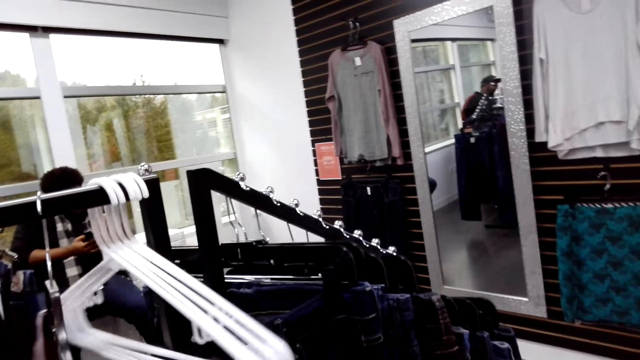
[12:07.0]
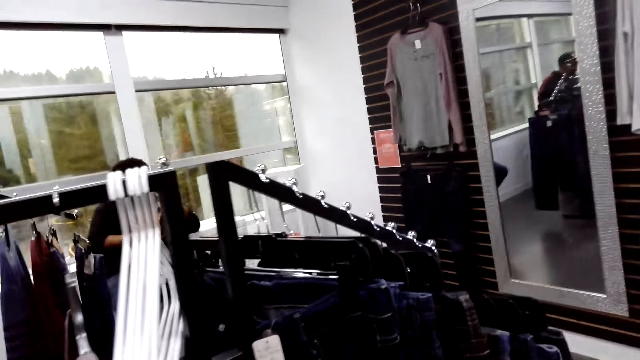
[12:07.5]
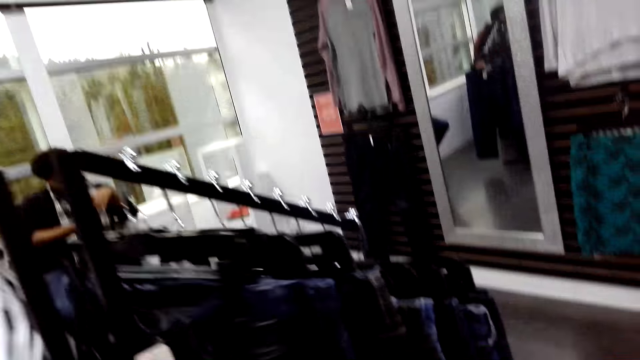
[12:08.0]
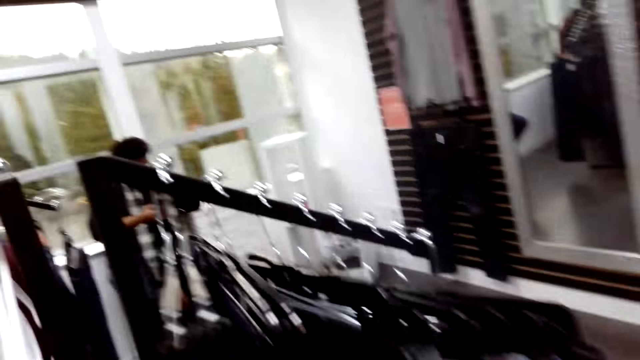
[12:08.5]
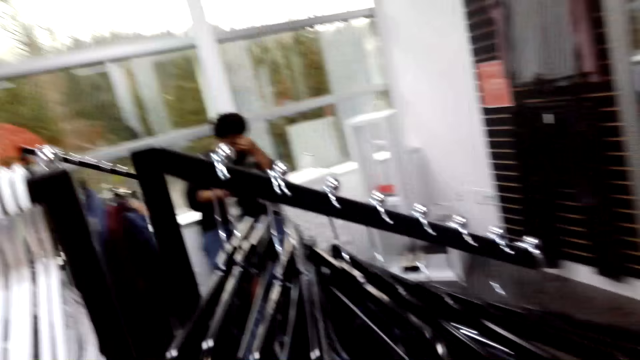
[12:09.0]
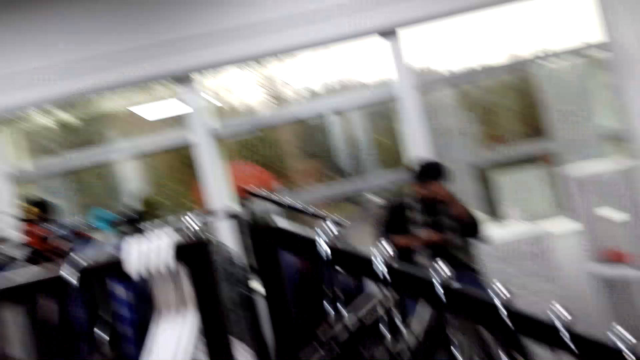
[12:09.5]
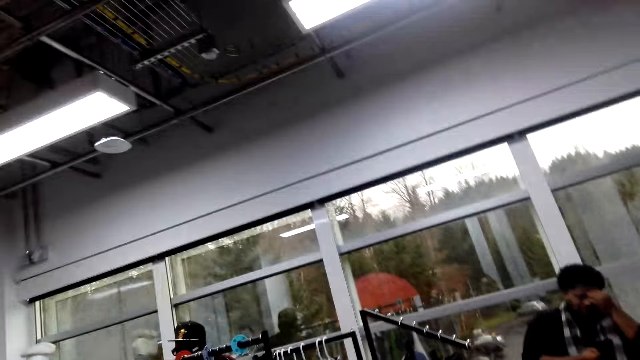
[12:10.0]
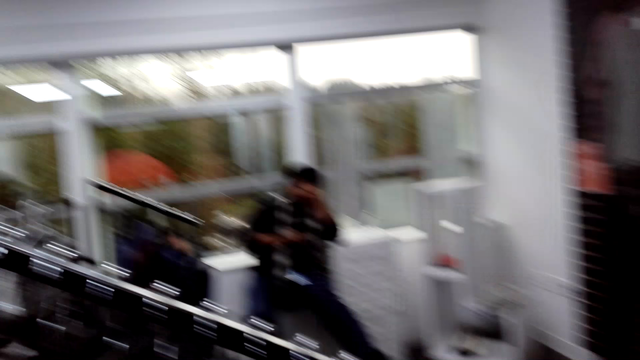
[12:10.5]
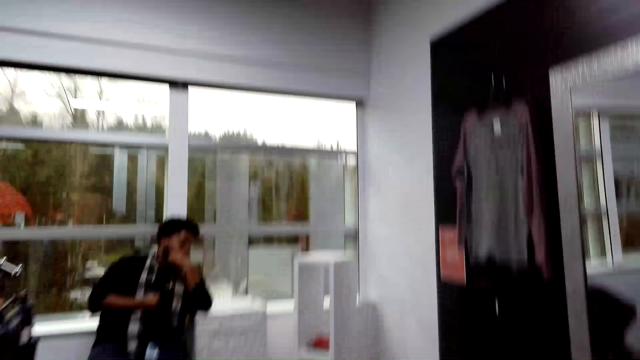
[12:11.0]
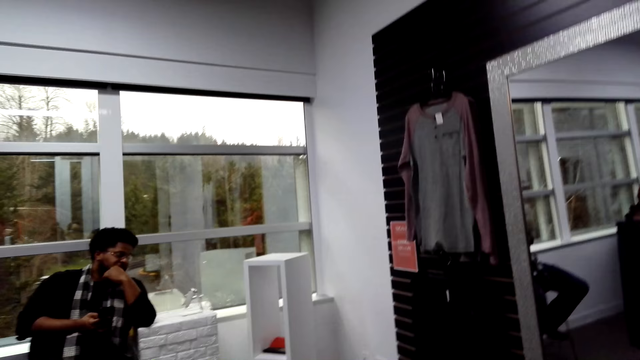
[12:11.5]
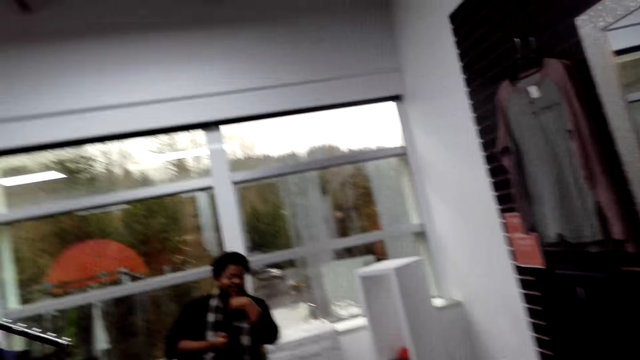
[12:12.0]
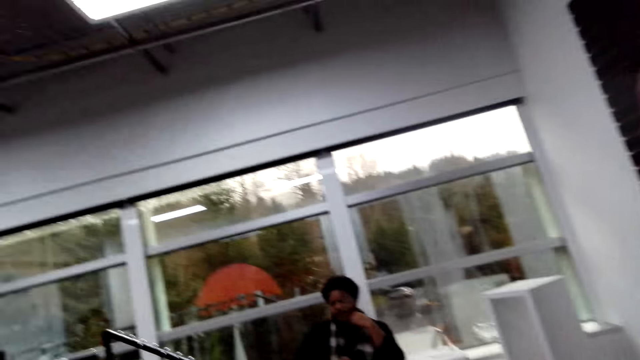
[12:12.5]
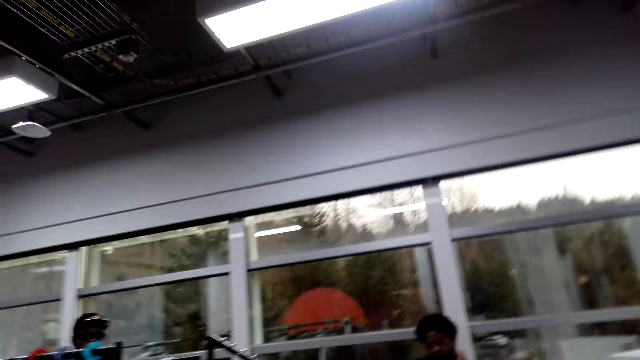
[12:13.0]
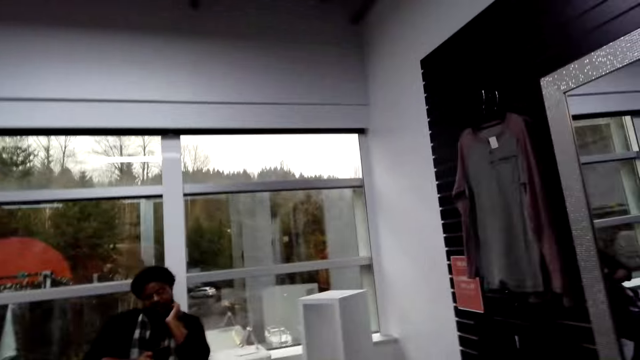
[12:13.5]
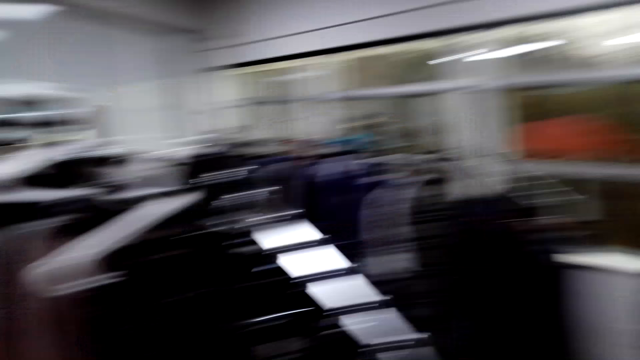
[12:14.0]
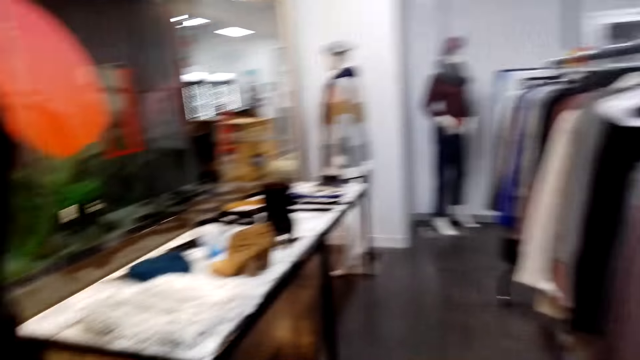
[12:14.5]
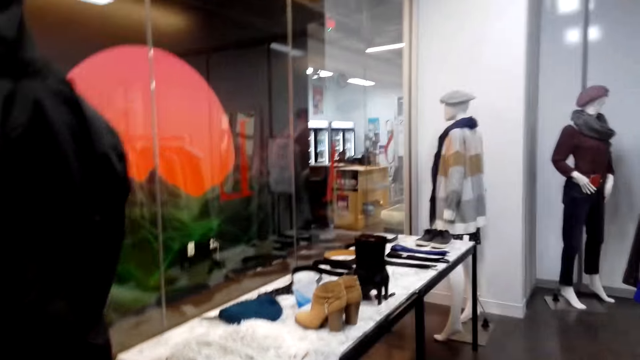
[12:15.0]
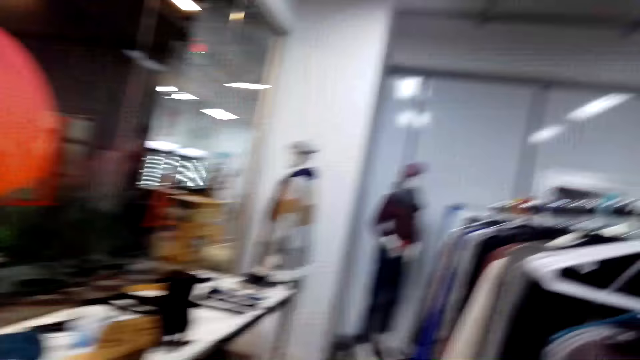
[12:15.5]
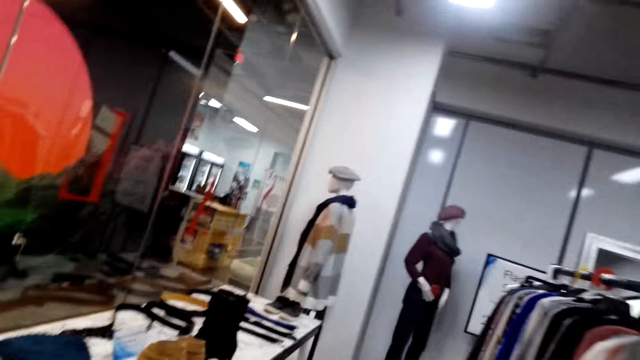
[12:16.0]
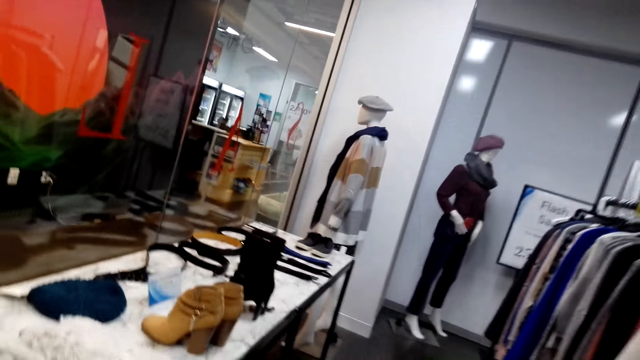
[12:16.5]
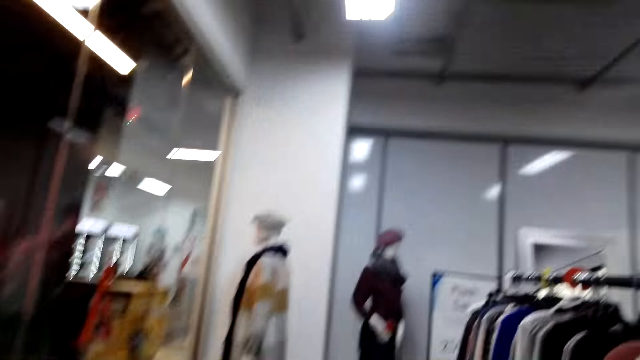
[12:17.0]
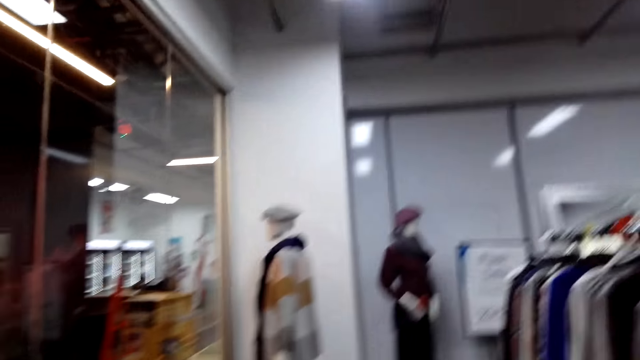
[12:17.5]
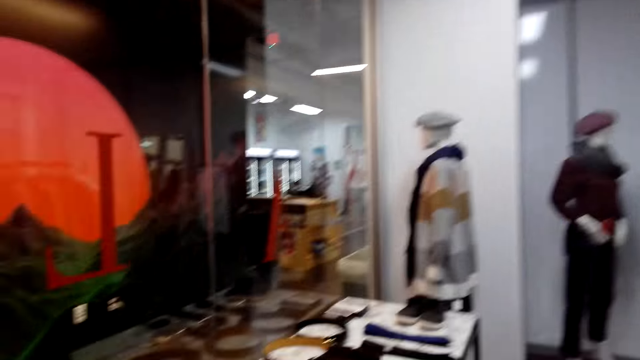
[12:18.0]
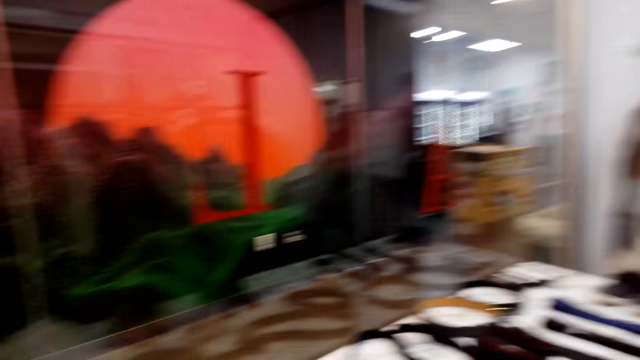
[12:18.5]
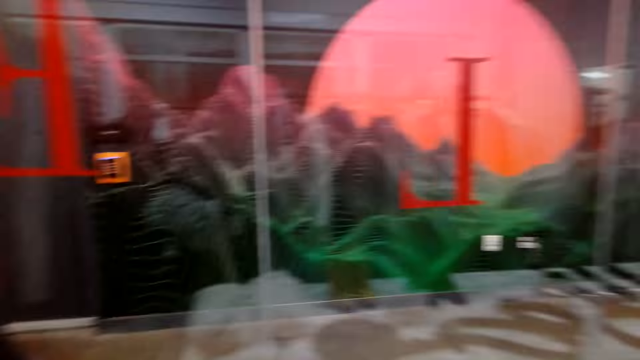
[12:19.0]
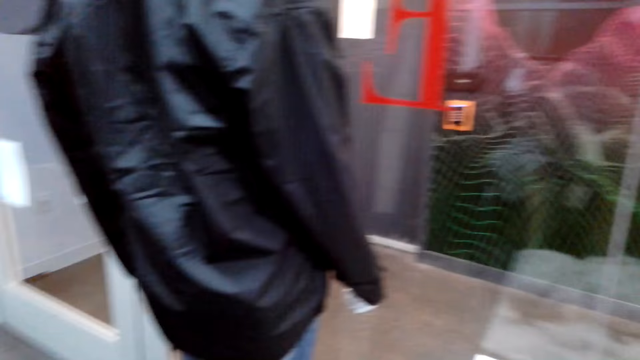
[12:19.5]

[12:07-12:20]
The camera wearer touches the jeans on the cloth line. They turn the camera. They walk on.

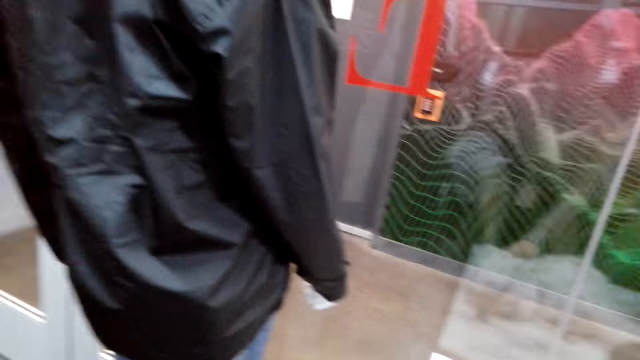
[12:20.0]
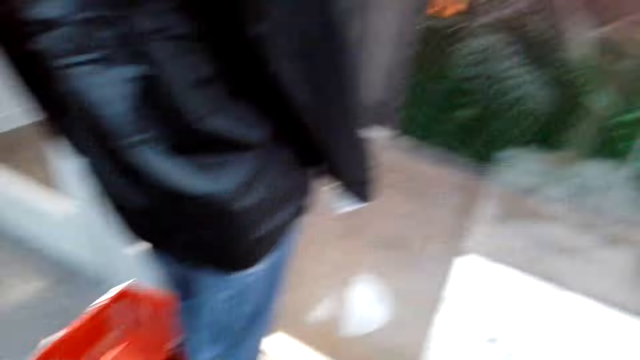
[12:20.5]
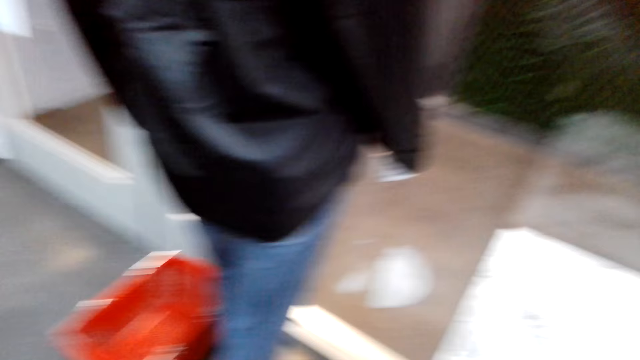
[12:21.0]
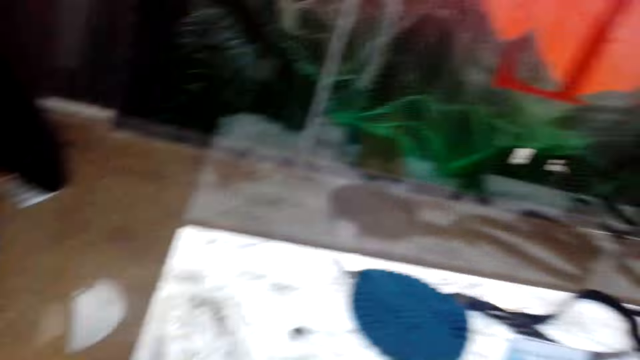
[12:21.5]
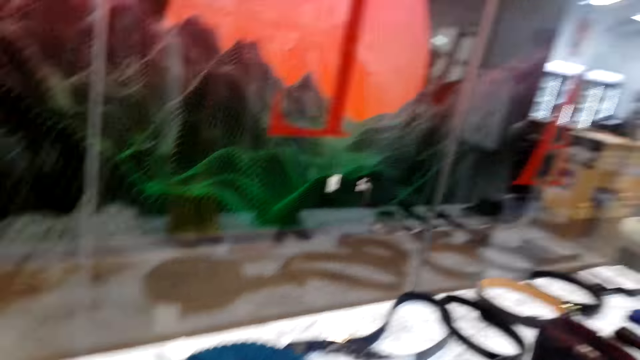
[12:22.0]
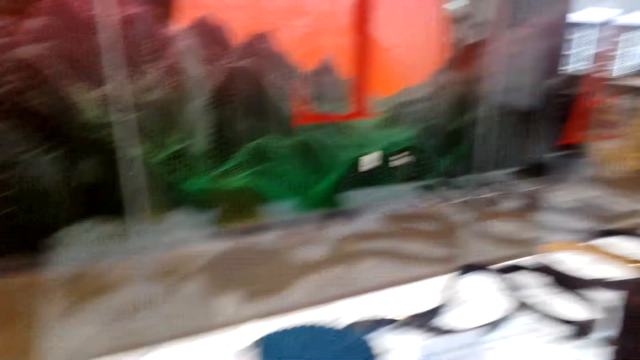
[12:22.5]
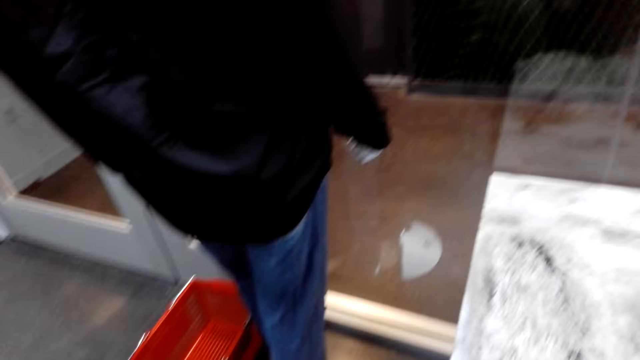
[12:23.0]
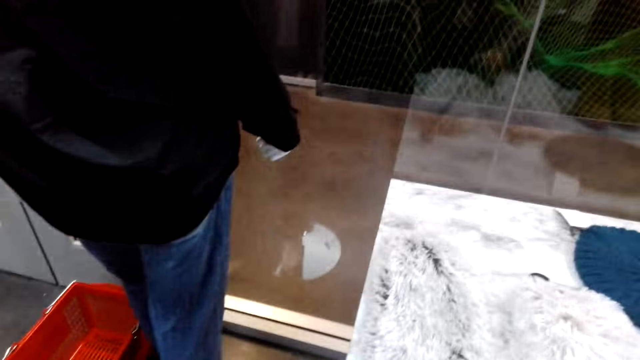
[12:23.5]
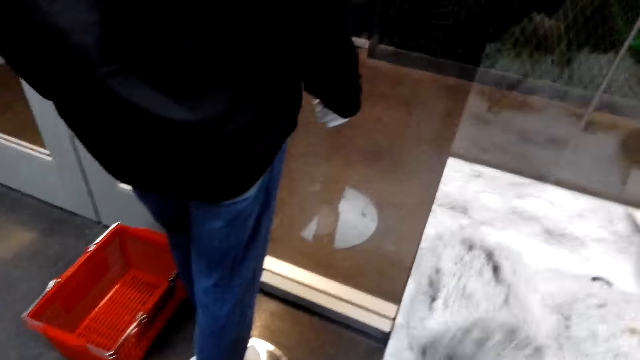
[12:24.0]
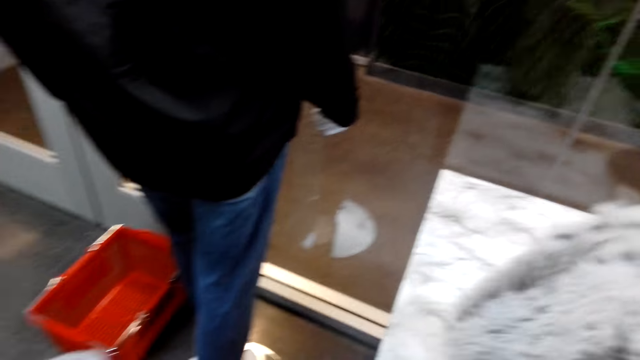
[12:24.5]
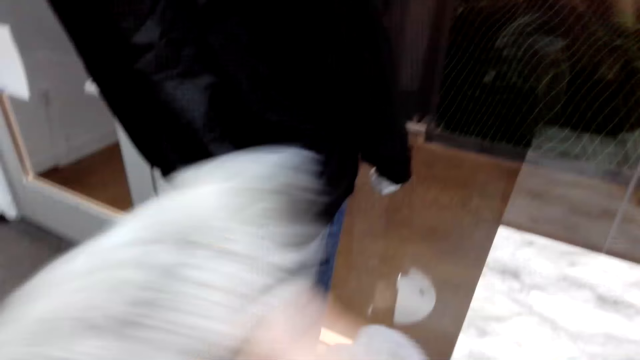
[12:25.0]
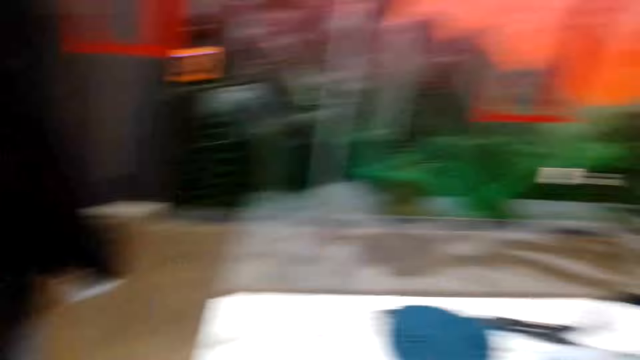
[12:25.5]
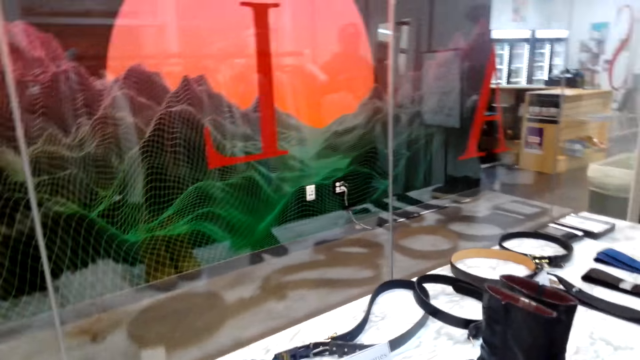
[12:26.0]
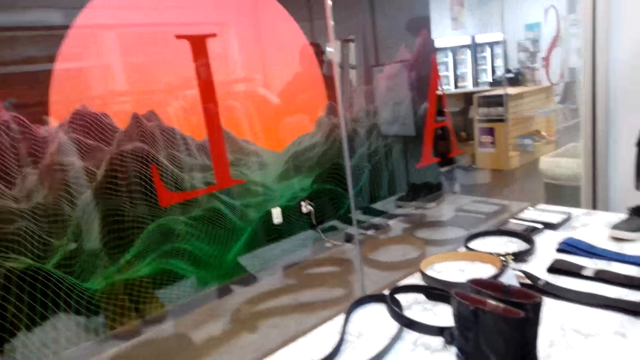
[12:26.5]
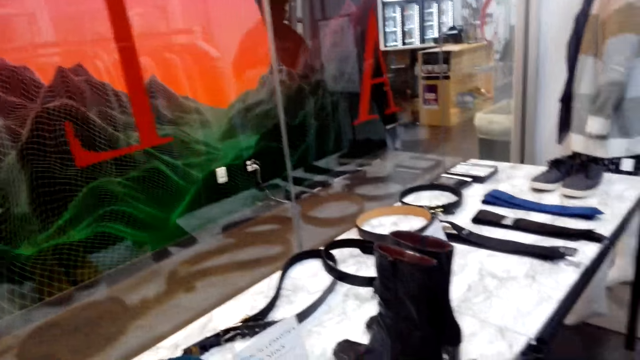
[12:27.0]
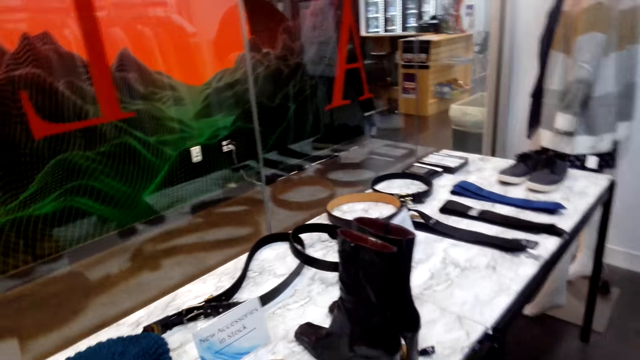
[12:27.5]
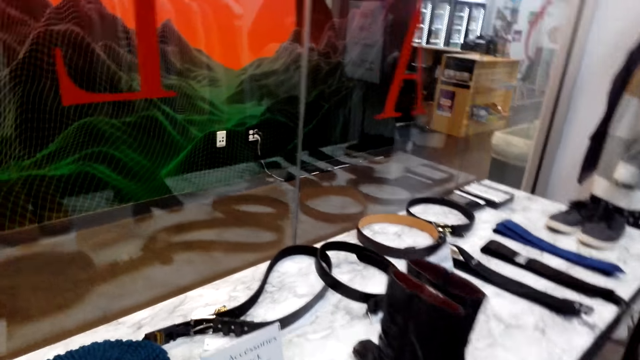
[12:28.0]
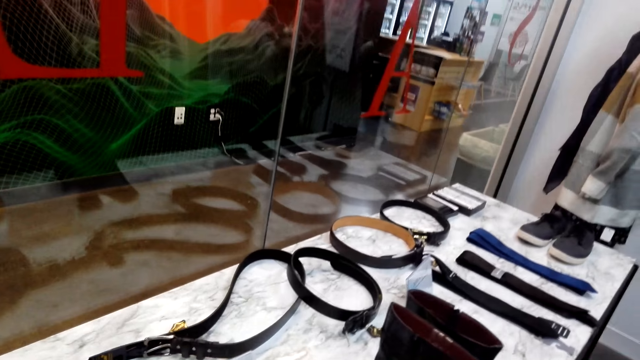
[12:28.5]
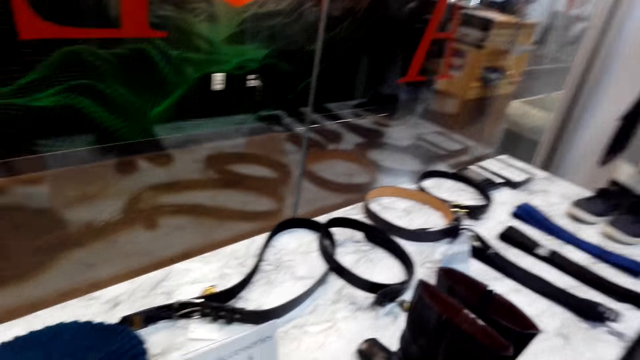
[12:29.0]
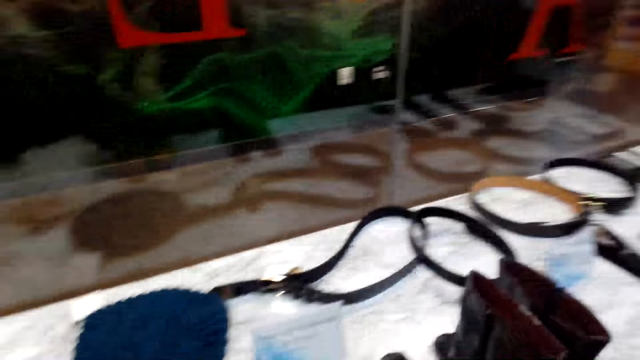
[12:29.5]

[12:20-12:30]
The camera wearer picks up a hat on the table.
